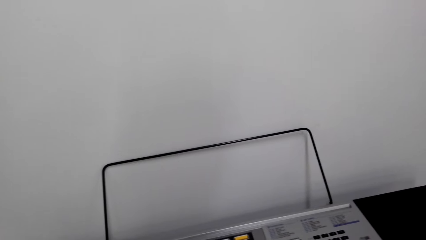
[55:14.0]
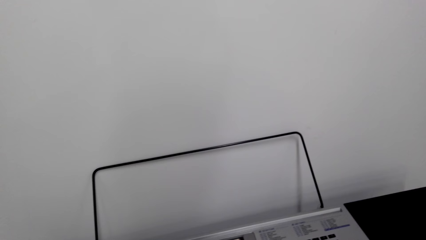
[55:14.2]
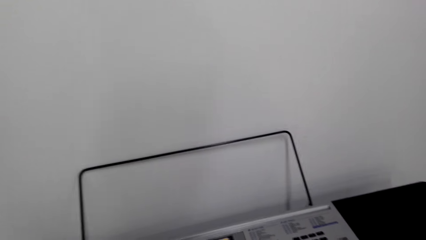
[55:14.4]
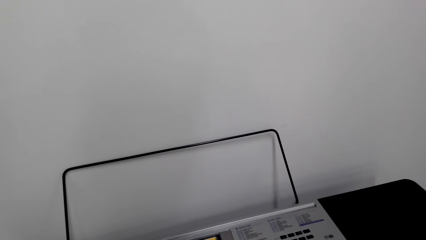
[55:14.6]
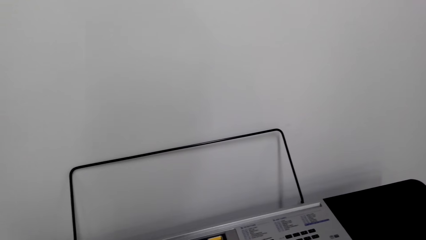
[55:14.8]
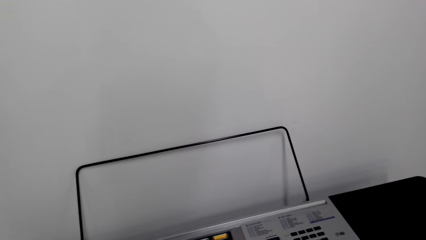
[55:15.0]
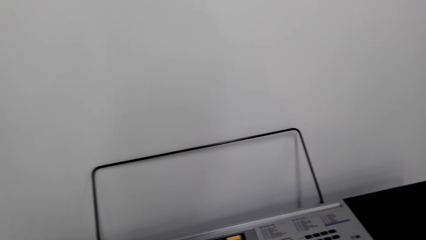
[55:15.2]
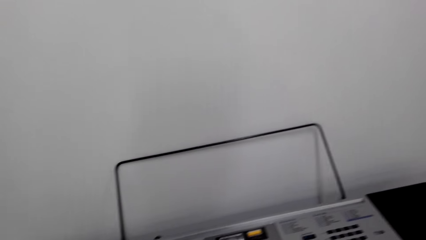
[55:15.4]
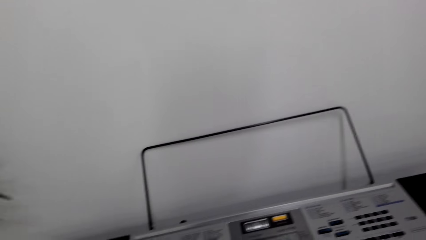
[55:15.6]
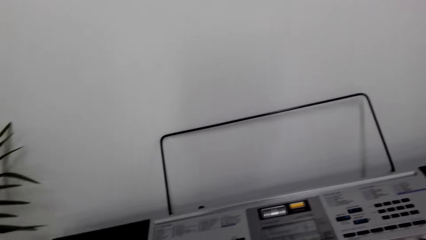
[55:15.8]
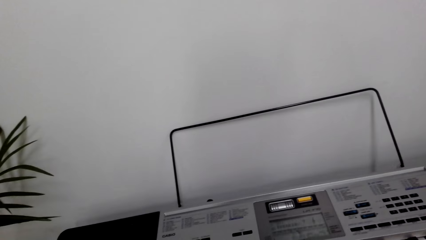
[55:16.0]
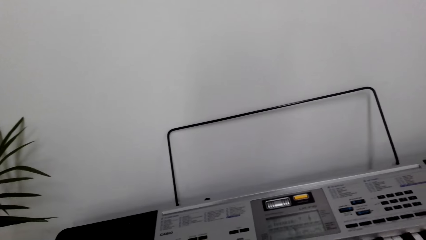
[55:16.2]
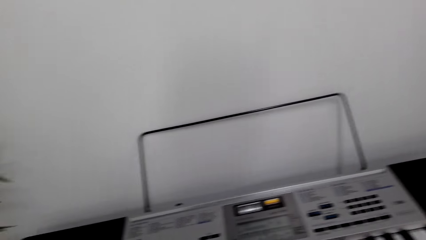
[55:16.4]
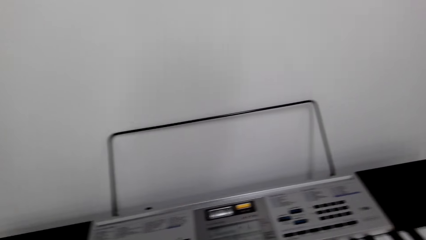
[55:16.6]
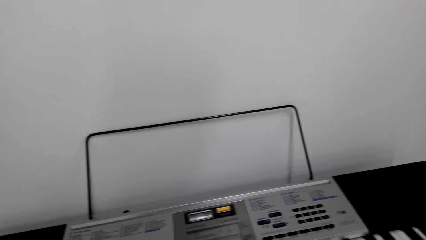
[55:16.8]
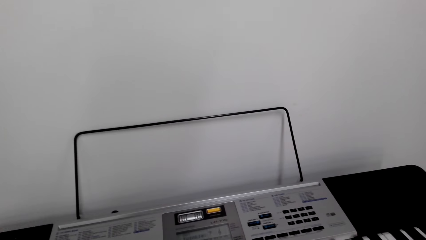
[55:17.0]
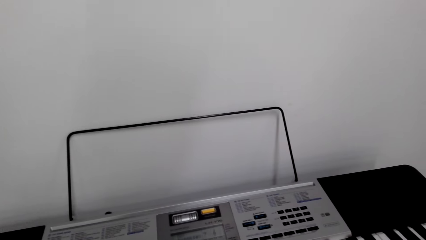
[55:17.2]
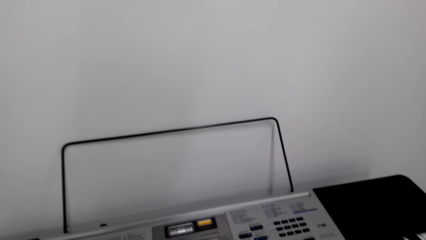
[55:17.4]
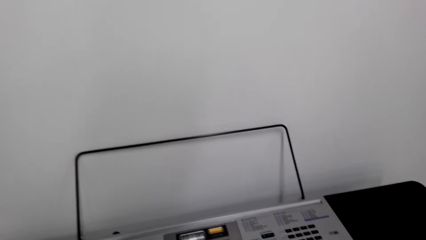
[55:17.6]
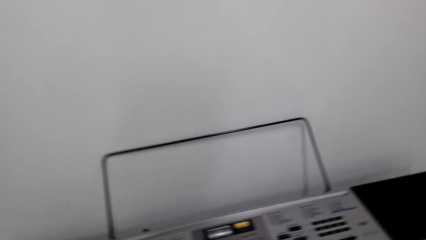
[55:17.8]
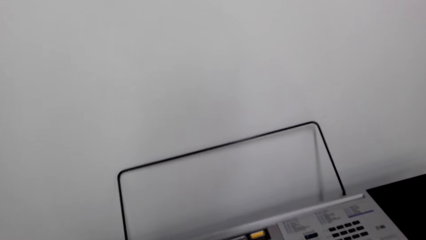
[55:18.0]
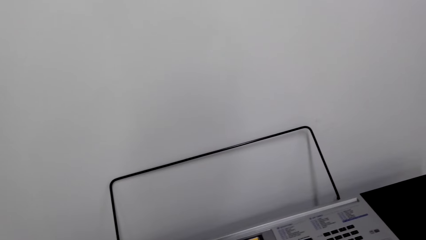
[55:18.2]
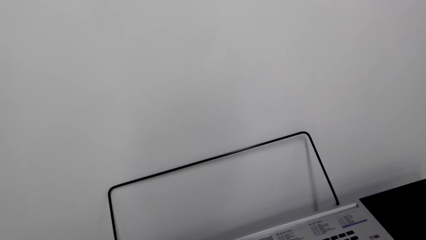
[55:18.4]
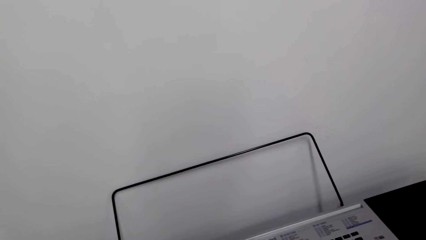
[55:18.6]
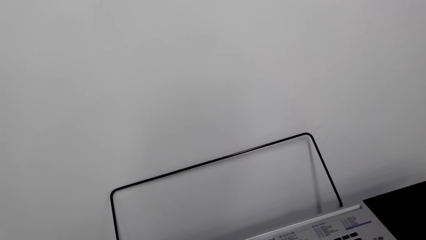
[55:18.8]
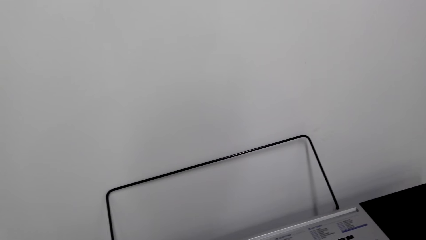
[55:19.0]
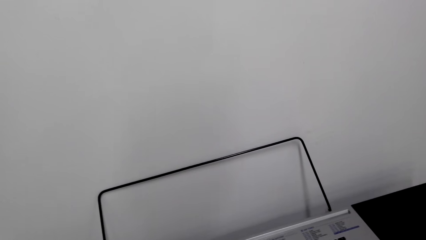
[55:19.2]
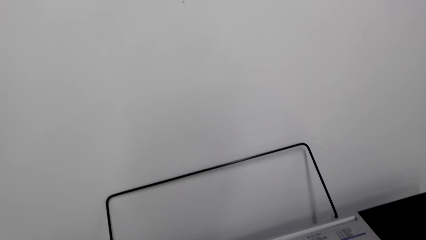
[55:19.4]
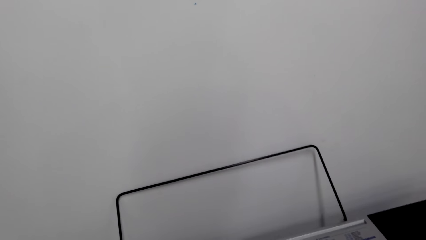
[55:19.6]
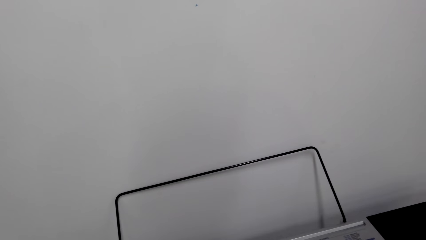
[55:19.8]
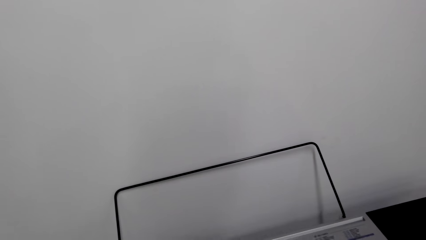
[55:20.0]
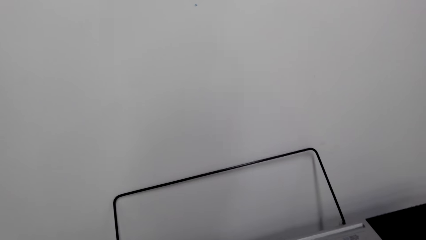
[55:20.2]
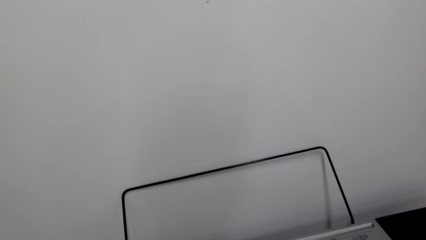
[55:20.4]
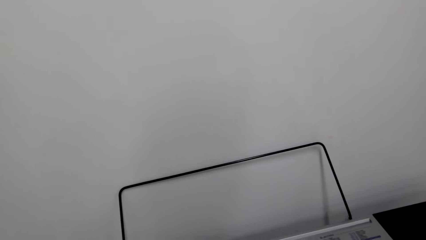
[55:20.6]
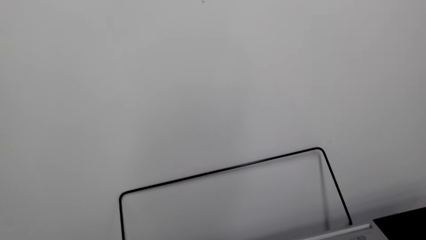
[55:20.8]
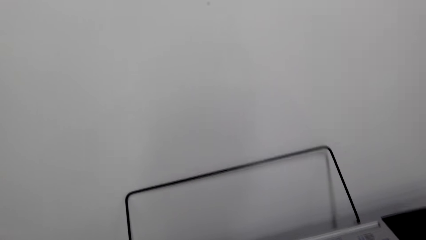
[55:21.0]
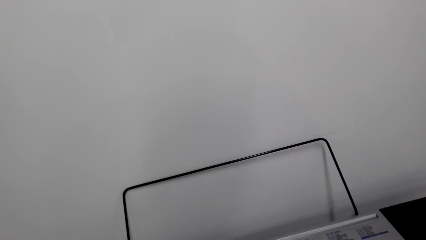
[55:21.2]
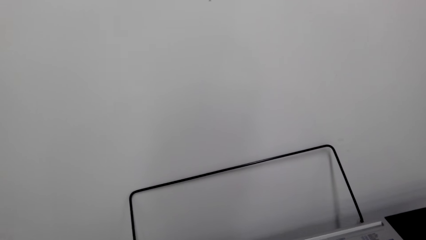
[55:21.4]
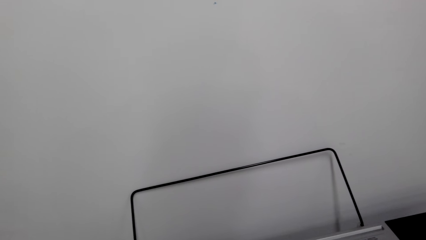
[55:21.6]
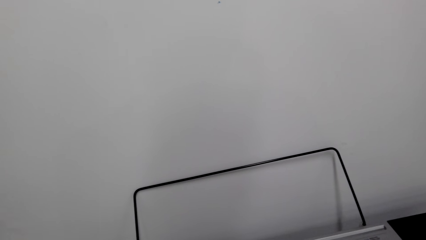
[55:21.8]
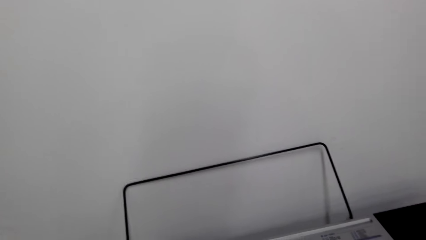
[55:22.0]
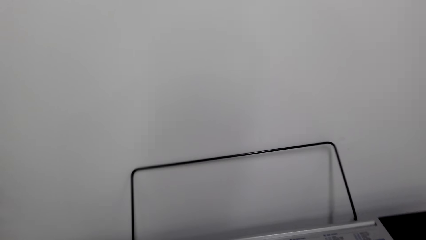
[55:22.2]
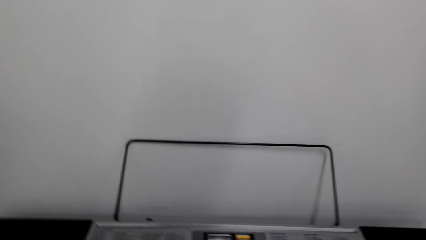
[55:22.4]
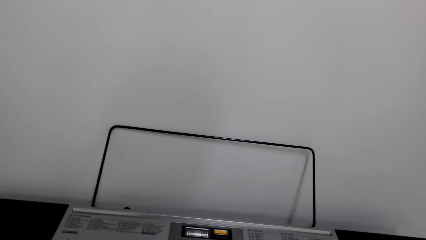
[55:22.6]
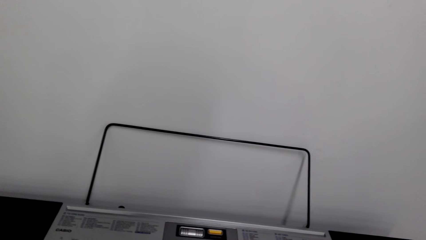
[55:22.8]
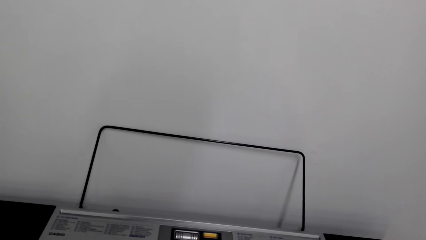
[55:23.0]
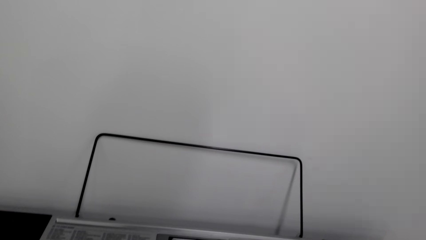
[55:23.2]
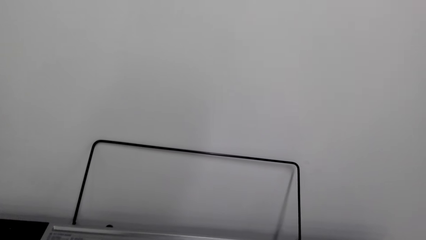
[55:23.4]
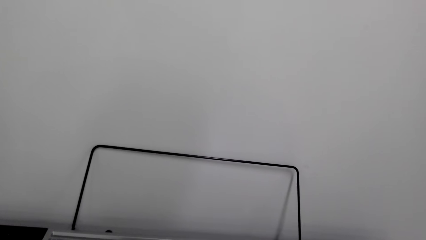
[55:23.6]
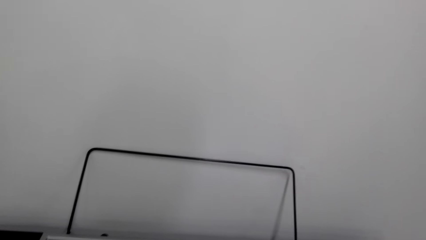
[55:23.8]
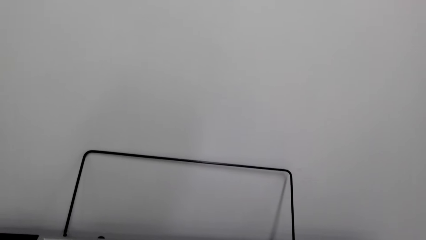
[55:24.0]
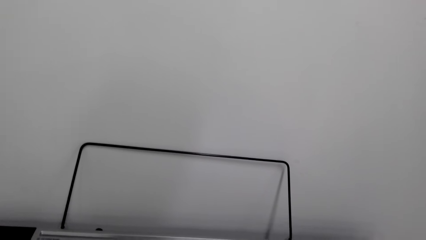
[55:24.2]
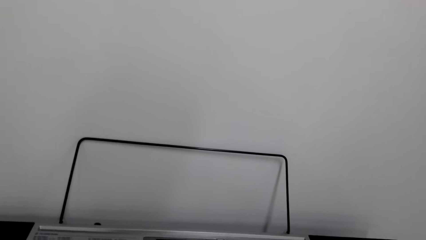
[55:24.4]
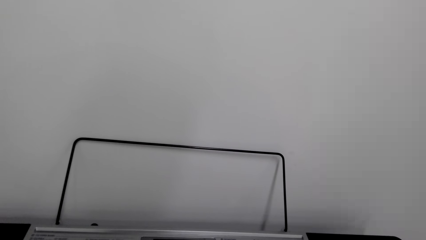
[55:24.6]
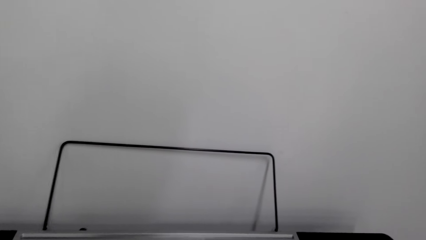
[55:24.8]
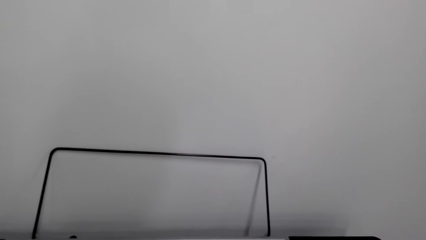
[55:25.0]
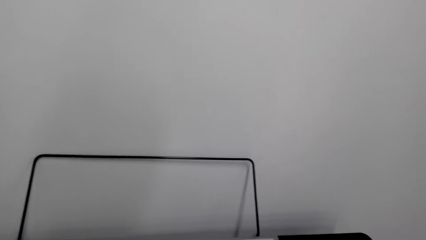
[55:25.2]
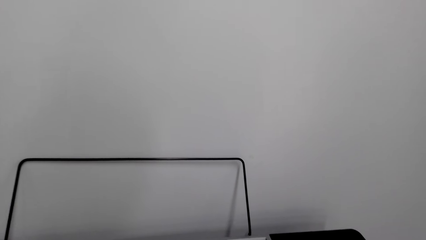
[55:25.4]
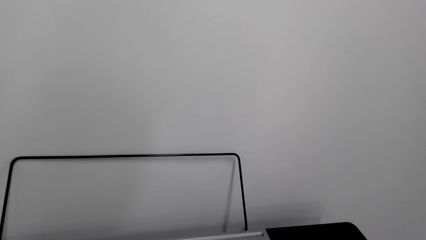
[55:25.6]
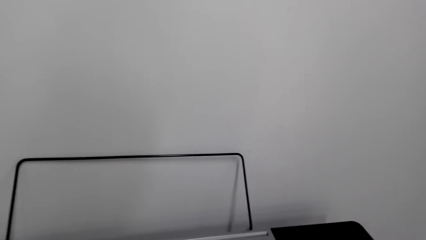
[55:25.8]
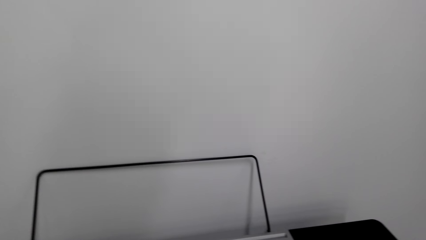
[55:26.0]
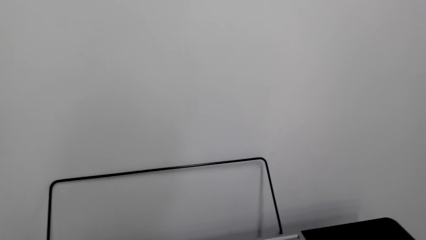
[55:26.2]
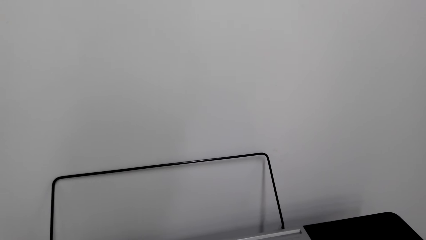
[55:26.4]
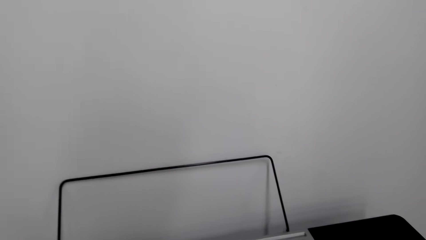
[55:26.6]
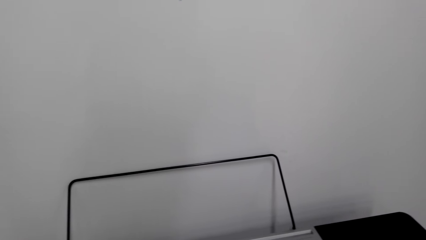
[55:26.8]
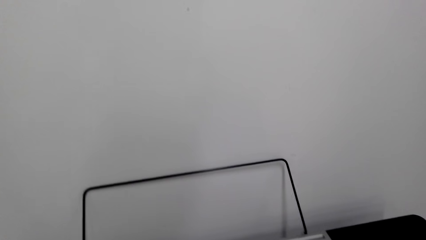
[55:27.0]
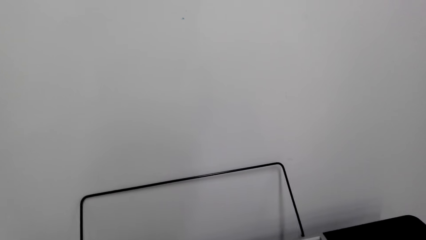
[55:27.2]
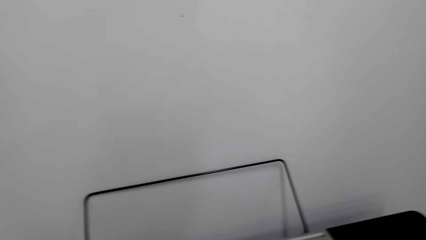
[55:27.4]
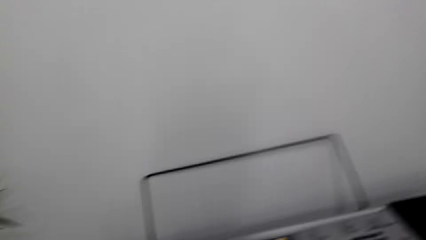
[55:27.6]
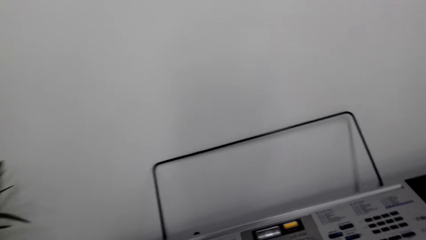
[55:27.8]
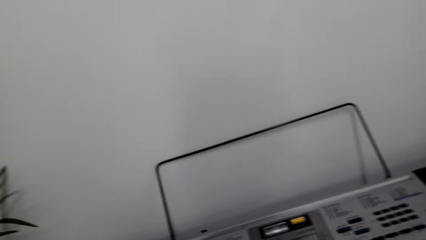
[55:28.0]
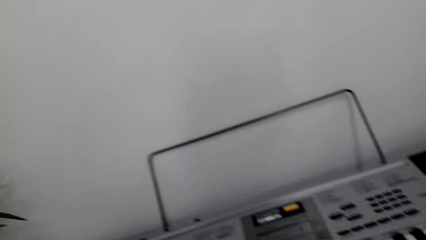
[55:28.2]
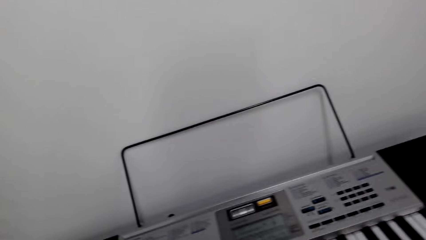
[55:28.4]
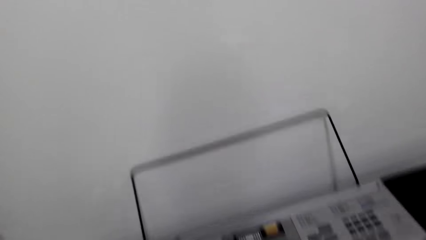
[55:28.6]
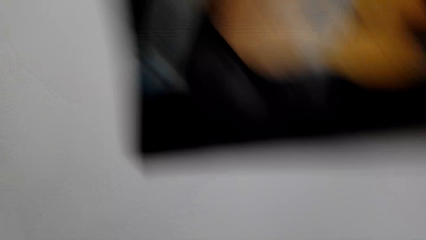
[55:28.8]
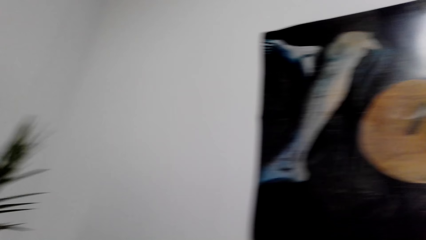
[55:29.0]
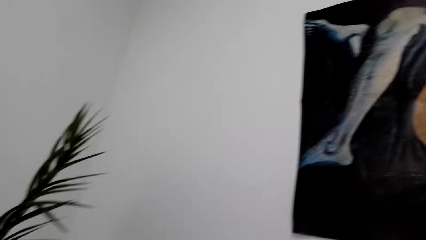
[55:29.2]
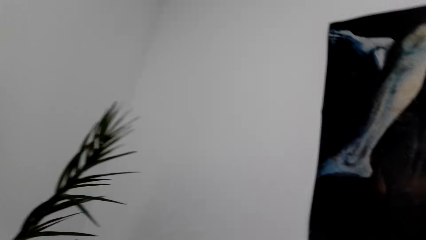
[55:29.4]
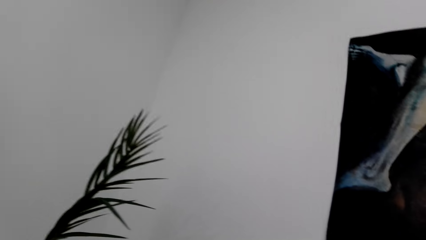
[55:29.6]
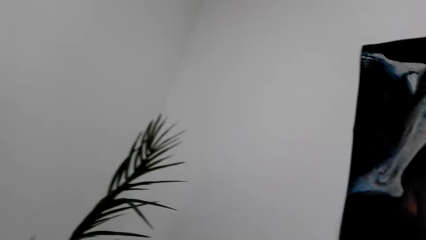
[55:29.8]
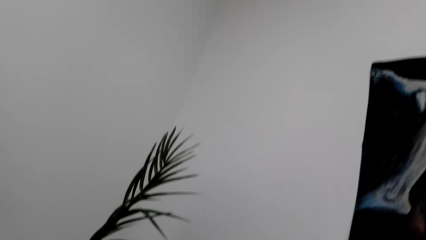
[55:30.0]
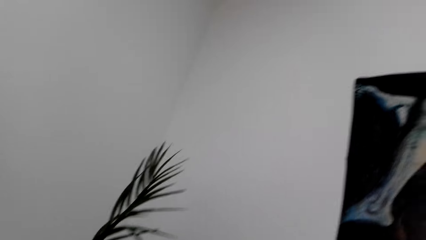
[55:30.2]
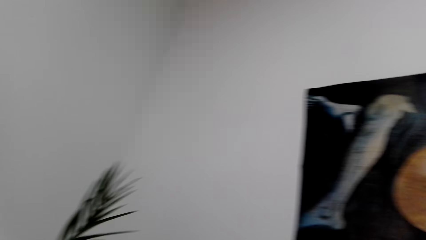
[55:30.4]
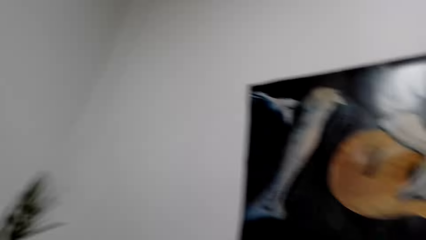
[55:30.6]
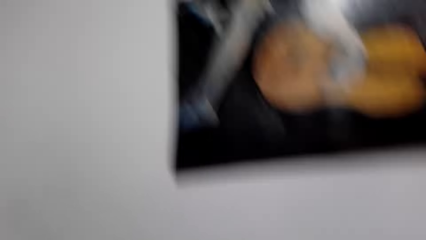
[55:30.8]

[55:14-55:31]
The camera wearer operates the keyboard. They look around.
